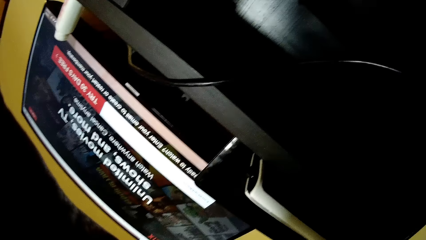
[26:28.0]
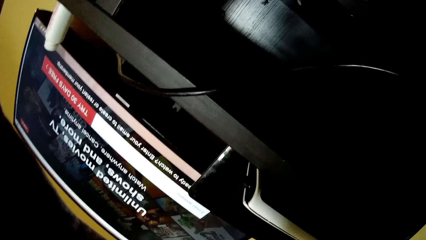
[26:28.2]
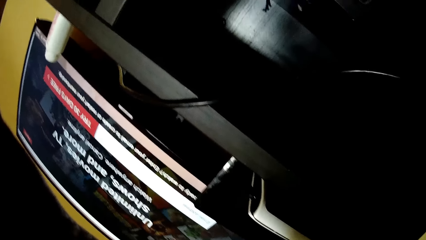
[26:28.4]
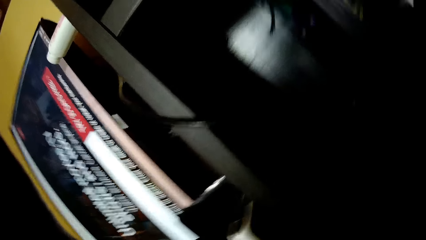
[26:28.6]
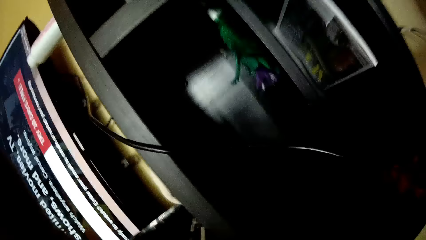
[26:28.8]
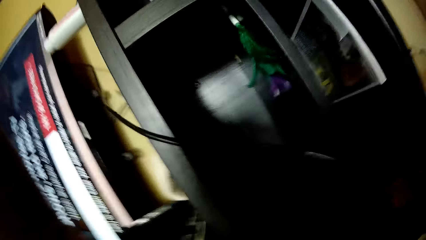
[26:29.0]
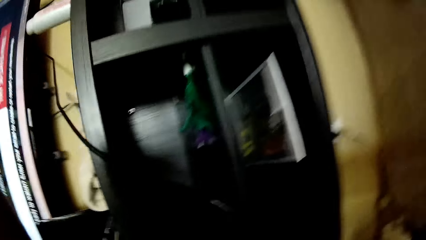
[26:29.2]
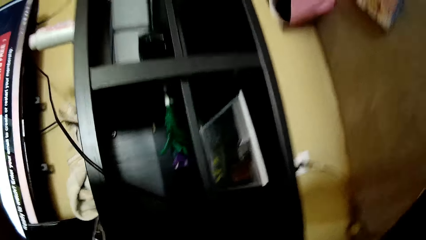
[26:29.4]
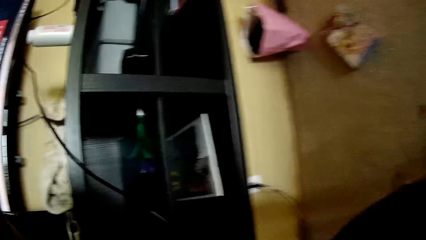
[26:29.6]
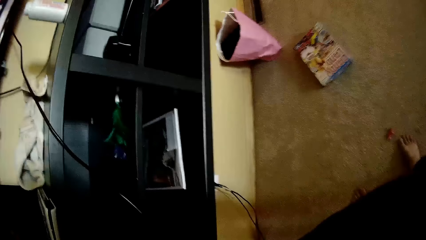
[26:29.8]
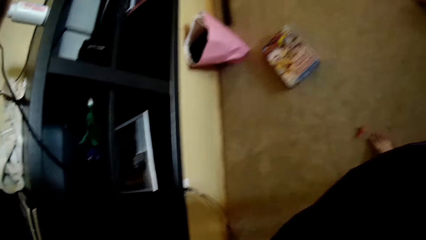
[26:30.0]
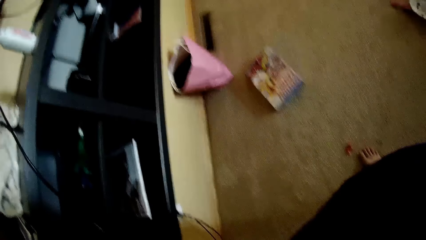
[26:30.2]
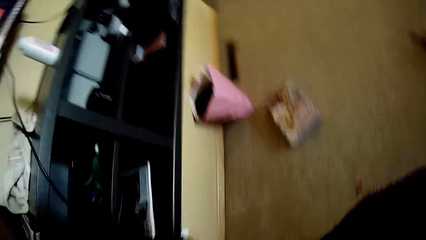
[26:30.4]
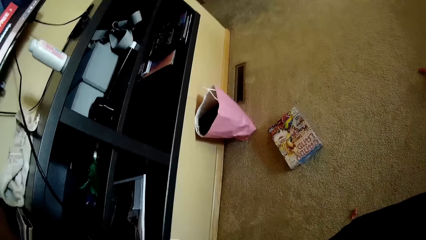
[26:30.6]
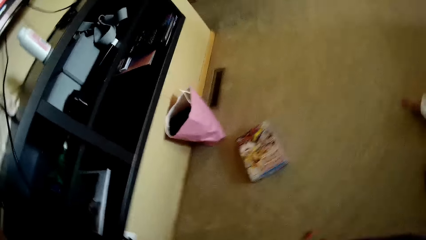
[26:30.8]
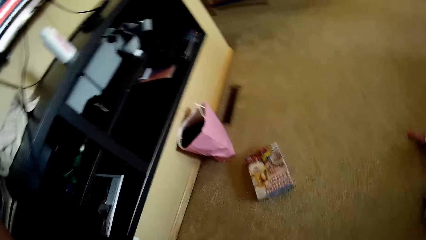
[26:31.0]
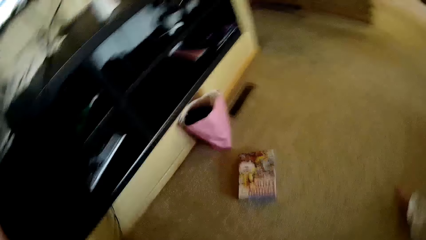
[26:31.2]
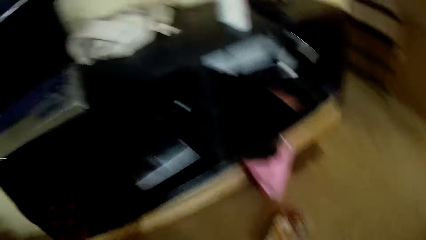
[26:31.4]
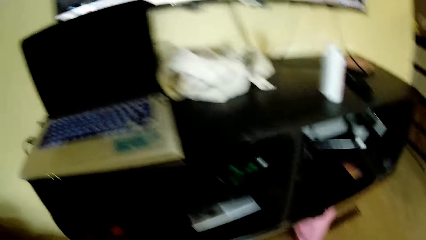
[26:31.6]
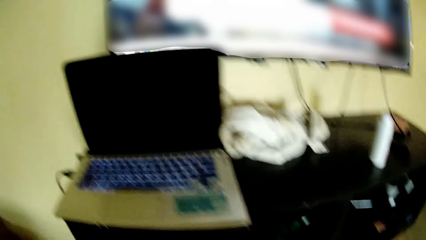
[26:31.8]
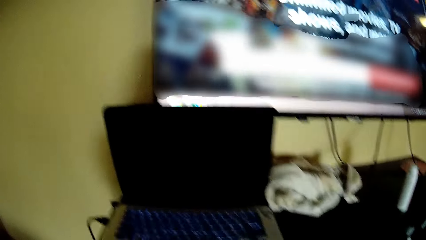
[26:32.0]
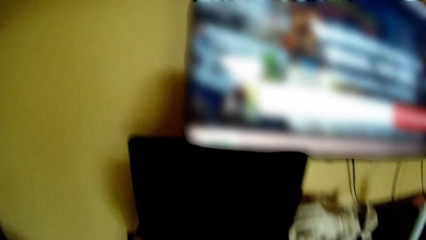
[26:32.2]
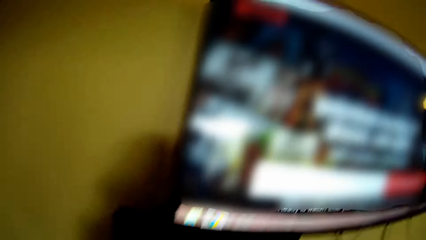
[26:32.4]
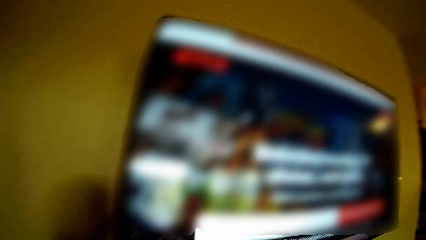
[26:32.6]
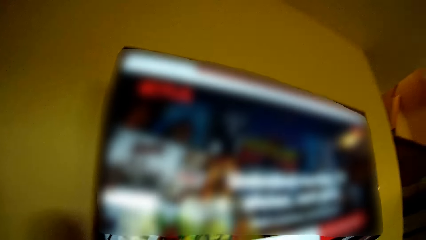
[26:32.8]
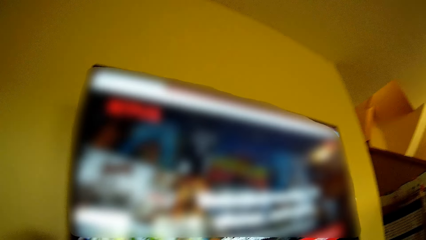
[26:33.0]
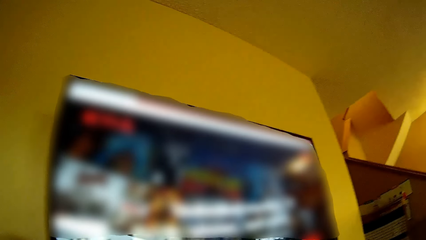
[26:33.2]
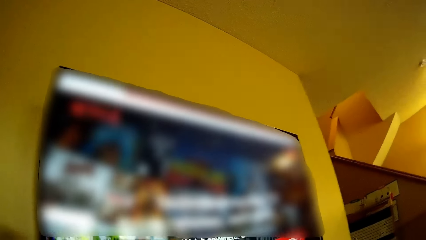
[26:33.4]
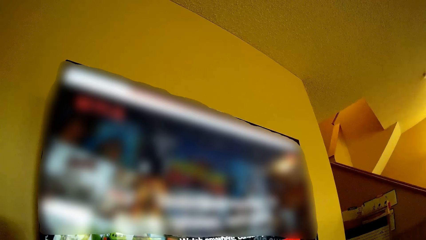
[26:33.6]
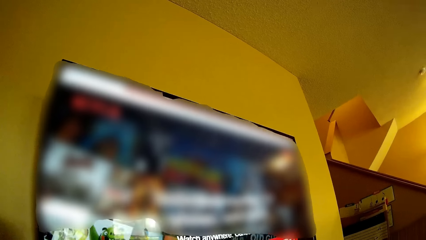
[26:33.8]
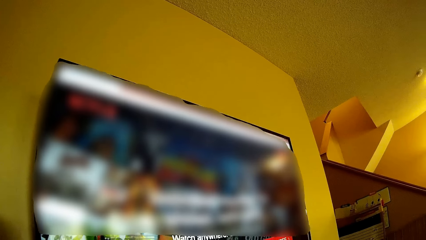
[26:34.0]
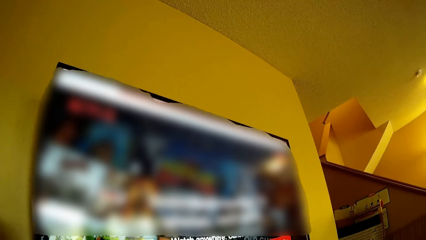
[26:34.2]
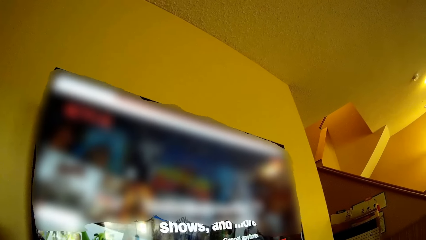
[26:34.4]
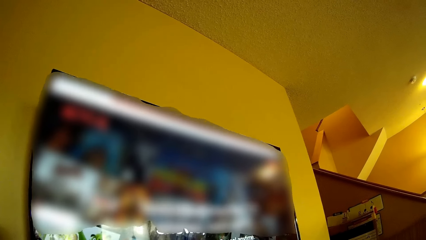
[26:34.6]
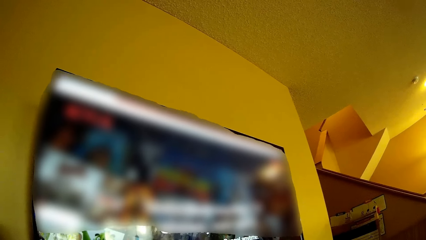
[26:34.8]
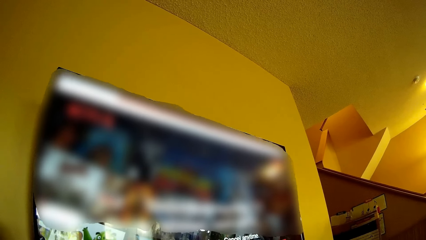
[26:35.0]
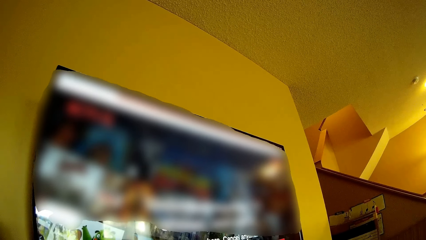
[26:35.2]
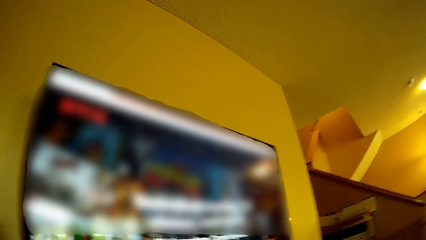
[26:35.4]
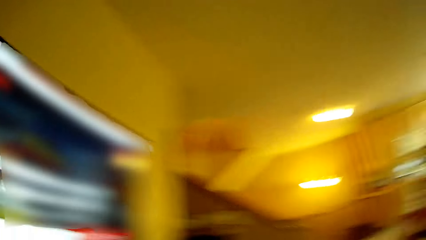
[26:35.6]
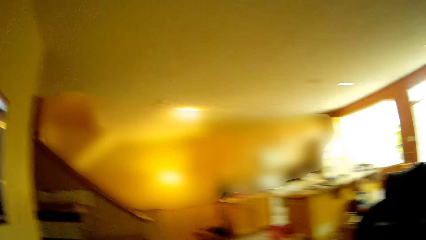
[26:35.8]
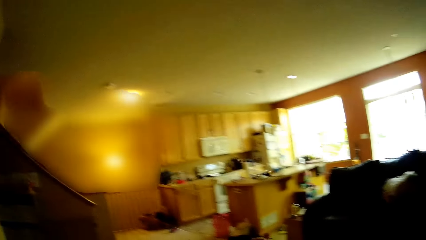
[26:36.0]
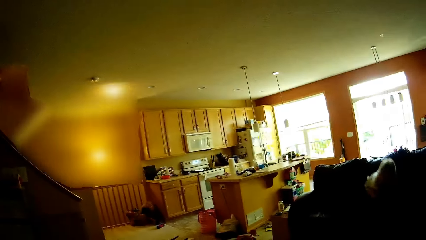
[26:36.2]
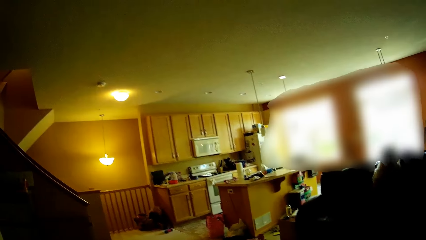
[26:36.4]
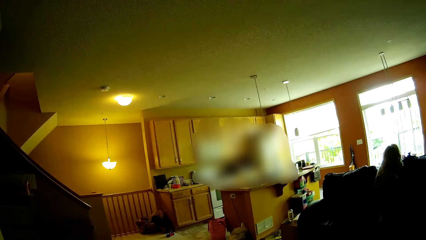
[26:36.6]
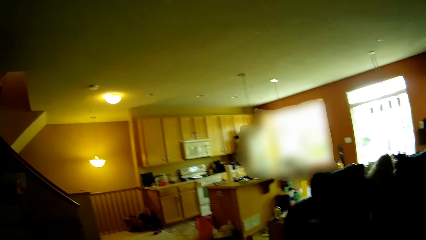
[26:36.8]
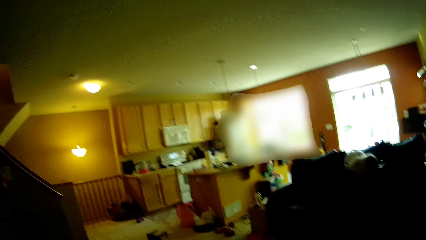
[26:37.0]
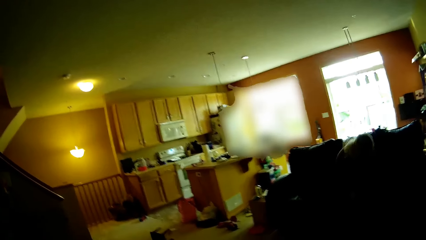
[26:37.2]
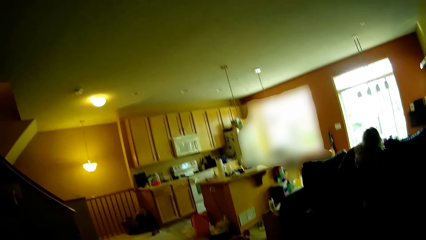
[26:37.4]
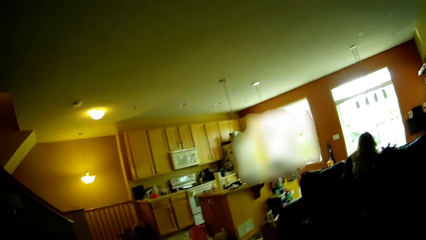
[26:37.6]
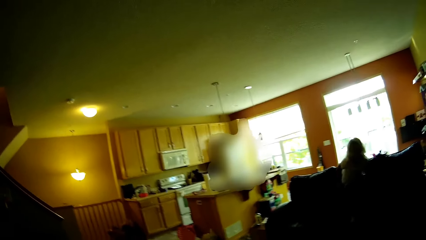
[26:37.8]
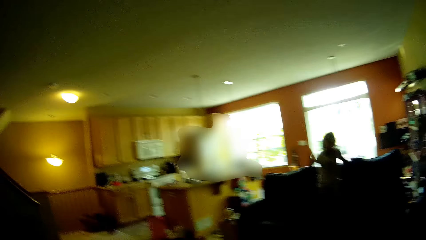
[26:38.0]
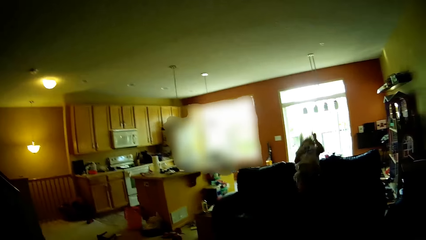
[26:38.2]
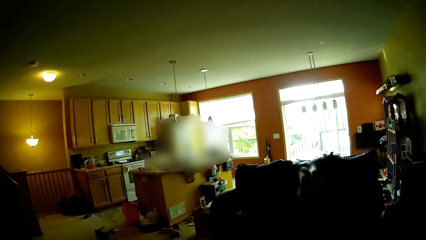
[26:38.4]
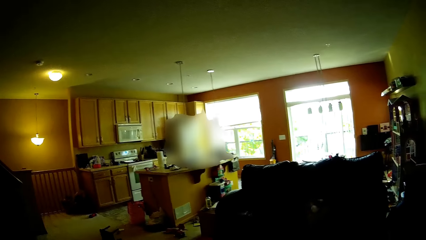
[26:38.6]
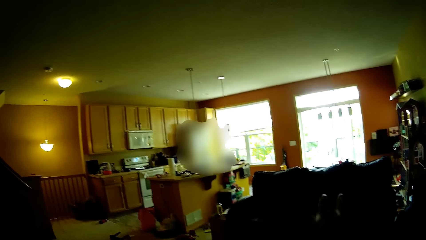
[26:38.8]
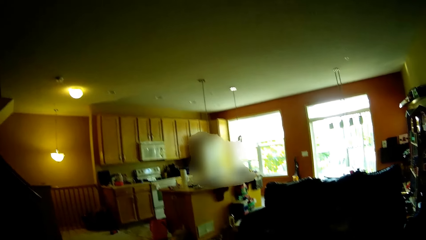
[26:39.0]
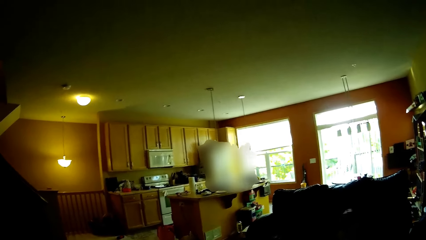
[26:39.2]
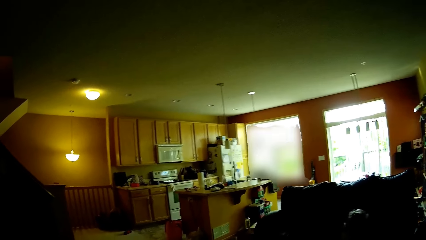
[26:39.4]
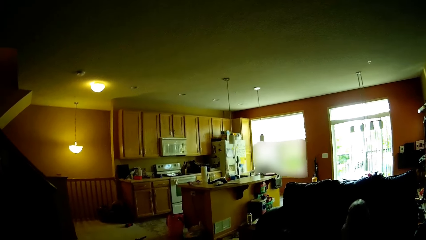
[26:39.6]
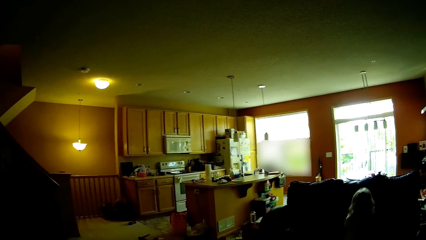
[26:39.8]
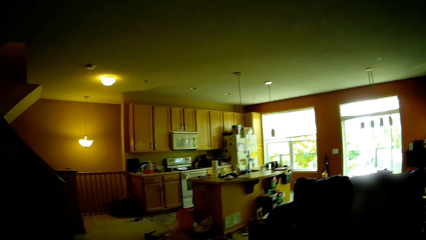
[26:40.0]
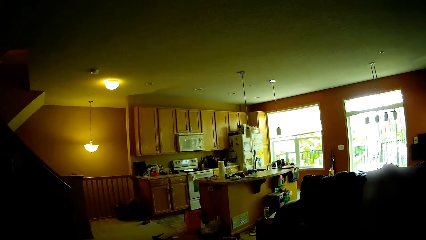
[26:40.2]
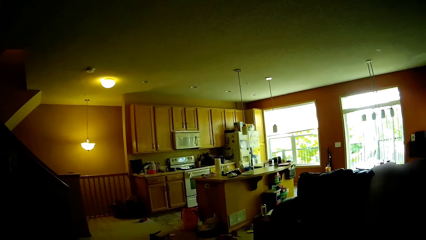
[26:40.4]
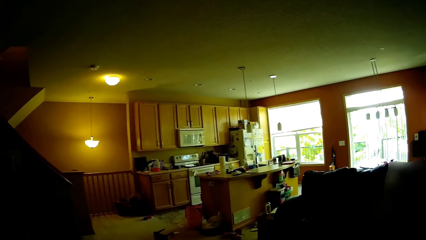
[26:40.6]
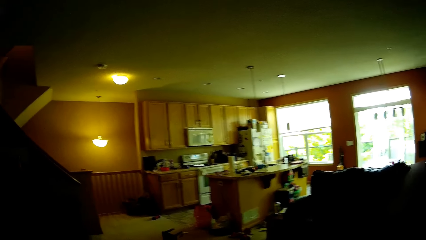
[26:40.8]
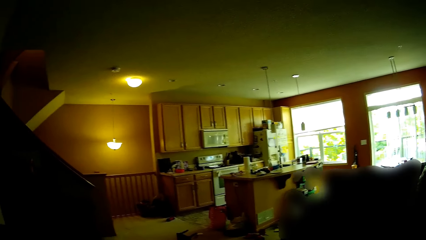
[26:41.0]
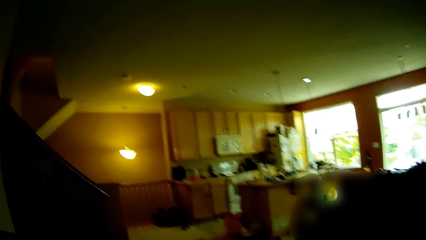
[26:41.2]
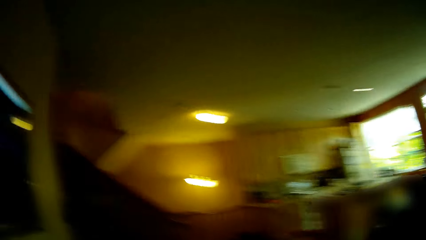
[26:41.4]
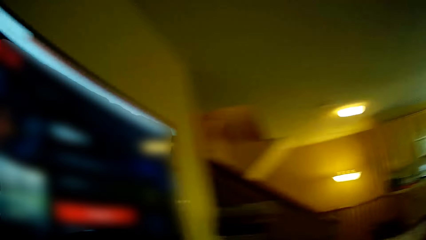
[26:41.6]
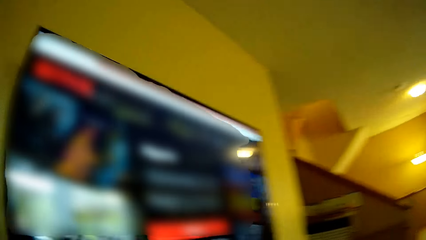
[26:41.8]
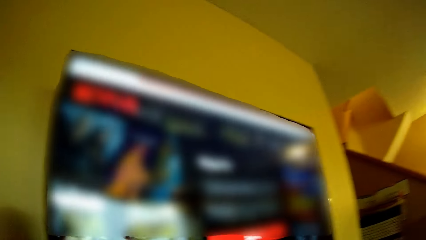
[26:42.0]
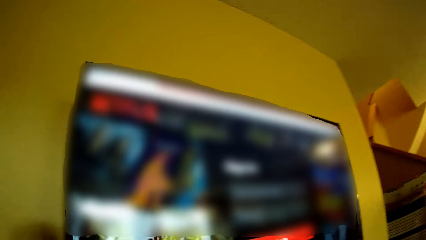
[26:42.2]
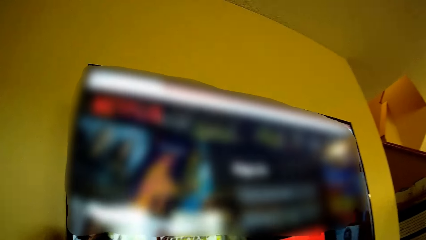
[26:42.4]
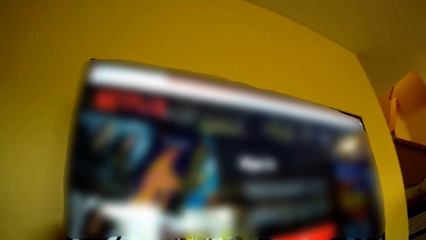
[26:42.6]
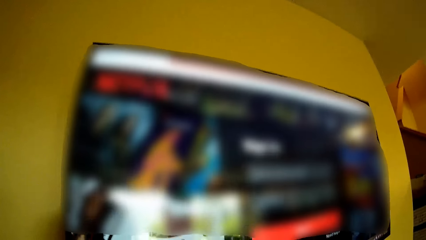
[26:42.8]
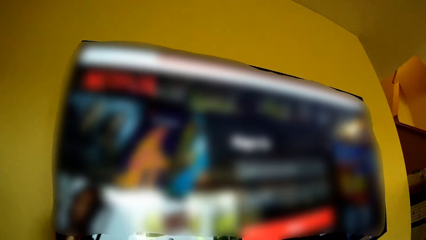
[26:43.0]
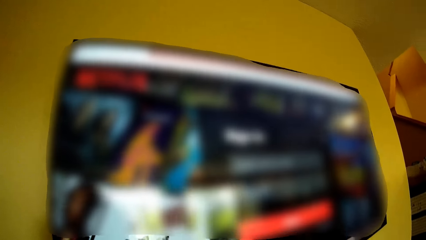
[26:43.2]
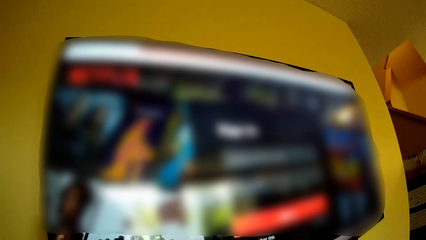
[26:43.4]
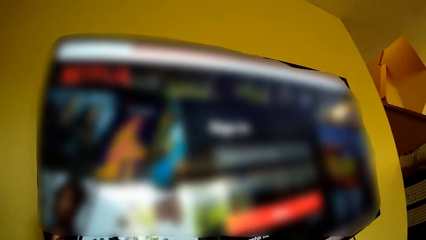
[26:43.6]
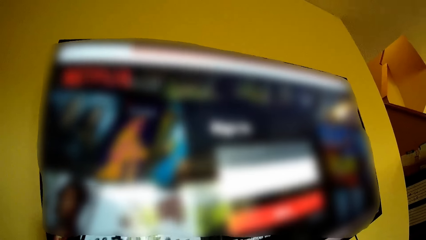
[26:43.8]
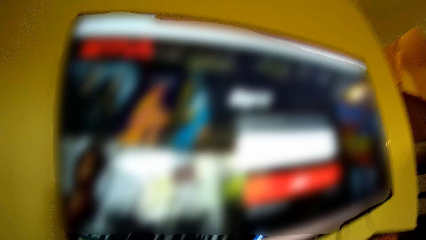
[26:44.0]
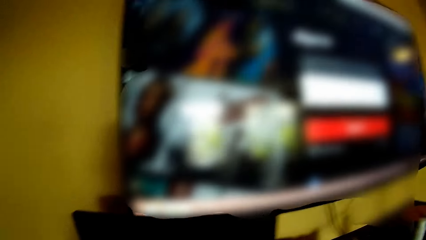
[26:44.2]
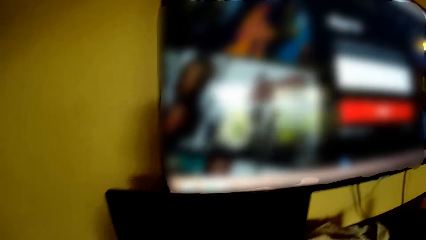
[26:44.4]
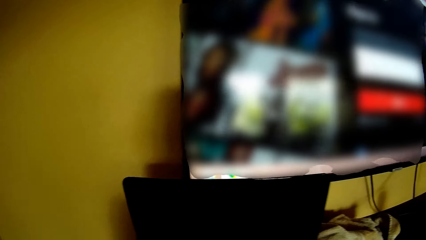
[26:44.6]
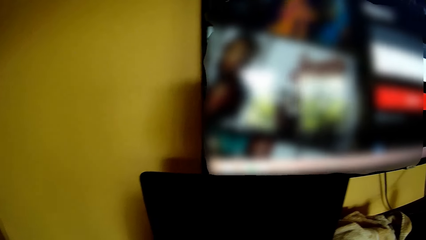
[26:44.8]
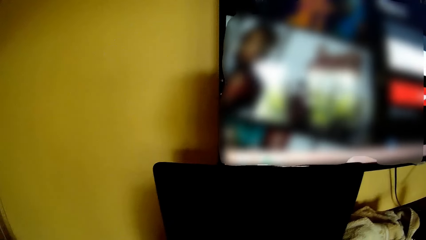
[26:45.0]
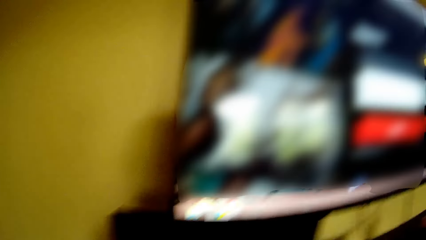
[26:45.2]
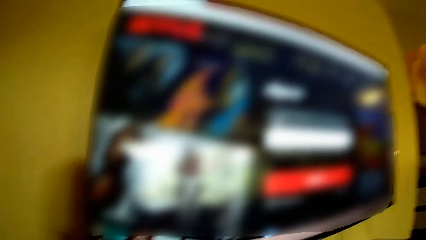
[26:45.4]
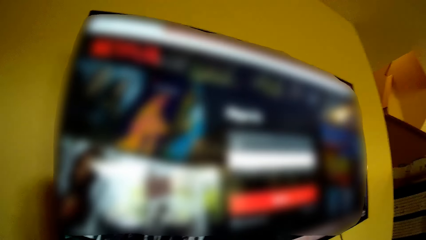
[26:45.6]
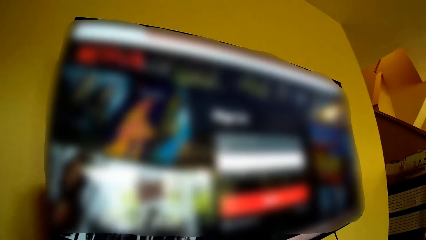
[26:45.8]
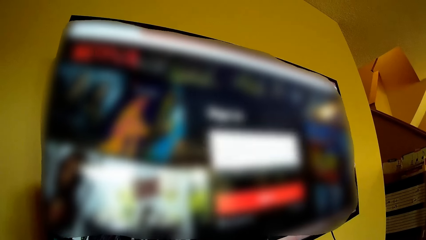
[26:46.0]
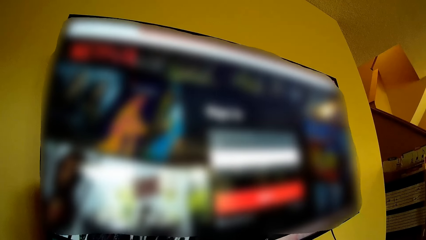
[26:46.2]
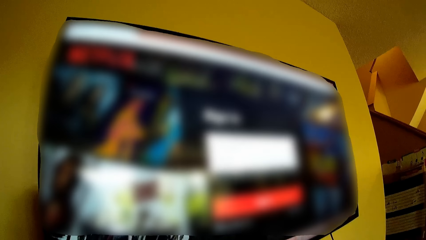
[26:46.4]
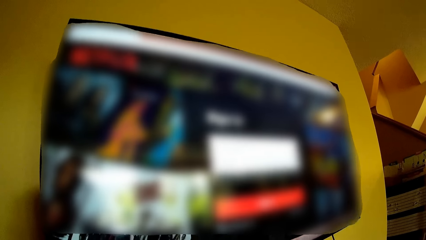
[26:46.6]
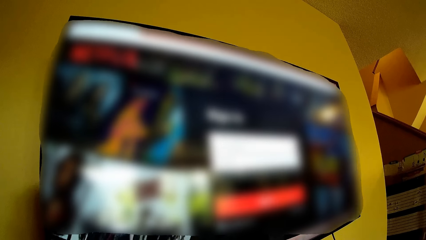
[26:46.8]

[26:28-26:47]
The camera wearer walks in the room. The girl jumps on the couch. The girl plays on the sofa. The camera wearer walks in the room. They operate the television.
